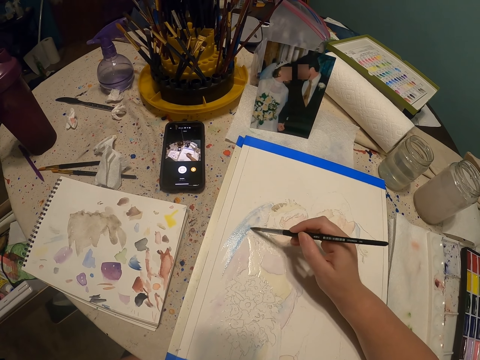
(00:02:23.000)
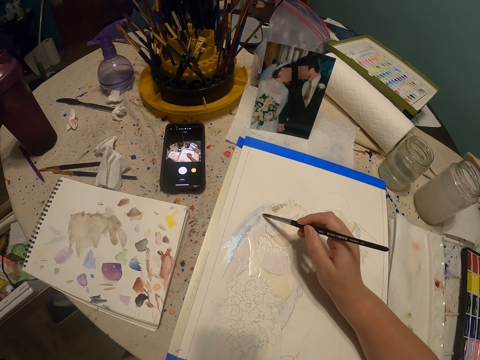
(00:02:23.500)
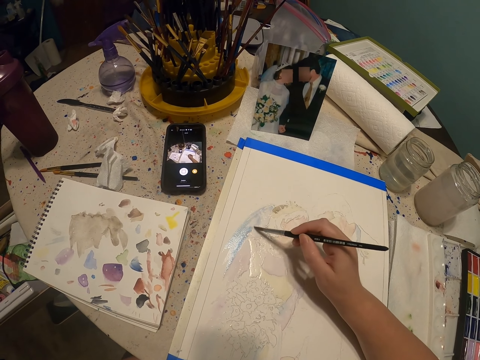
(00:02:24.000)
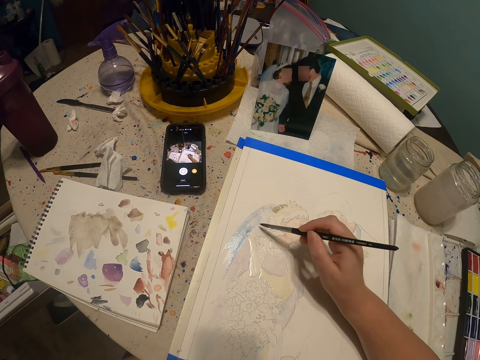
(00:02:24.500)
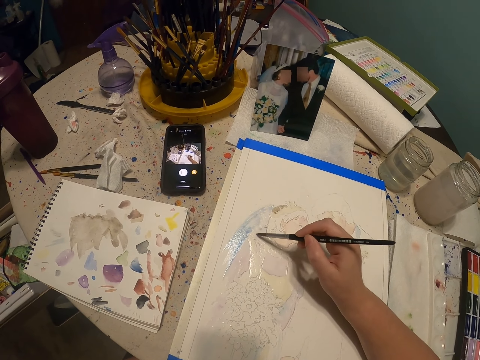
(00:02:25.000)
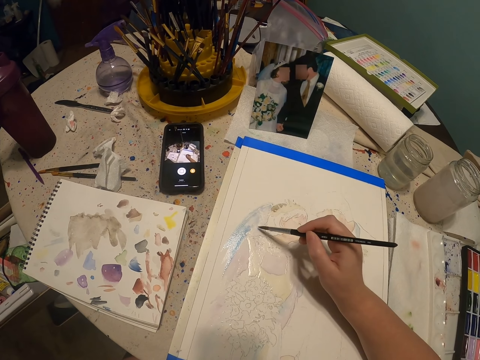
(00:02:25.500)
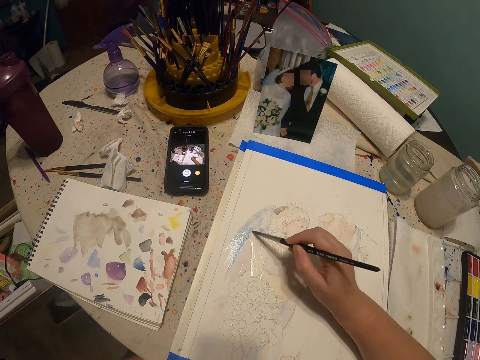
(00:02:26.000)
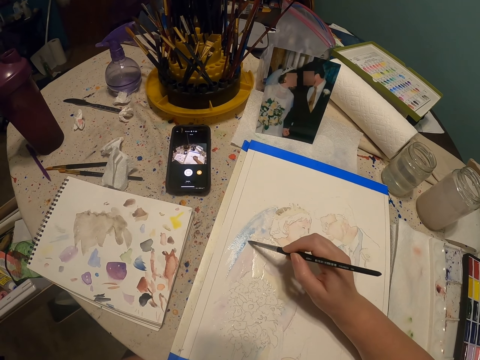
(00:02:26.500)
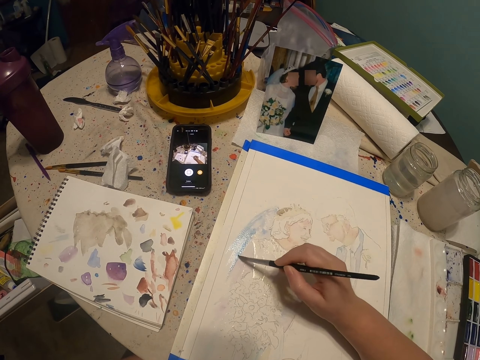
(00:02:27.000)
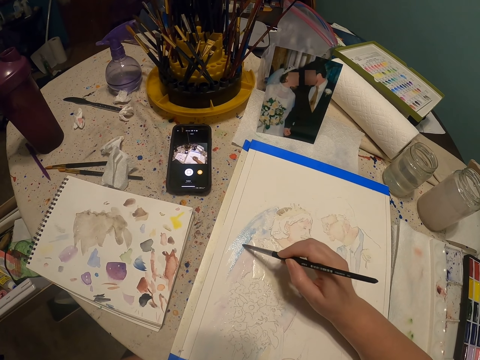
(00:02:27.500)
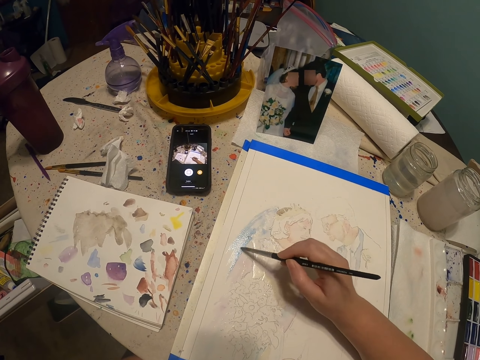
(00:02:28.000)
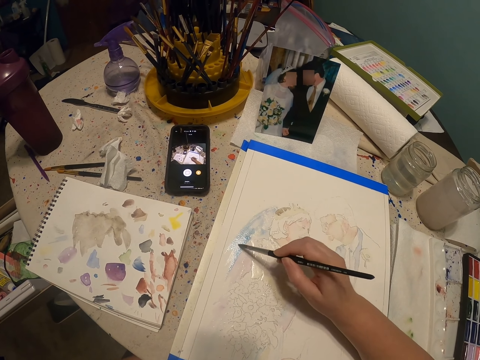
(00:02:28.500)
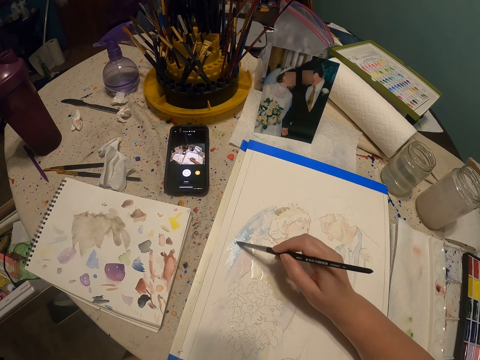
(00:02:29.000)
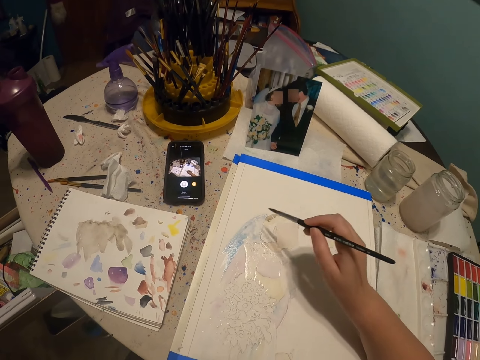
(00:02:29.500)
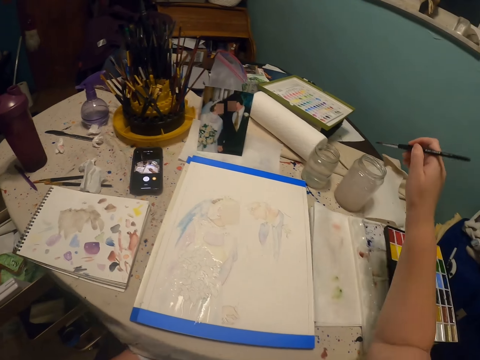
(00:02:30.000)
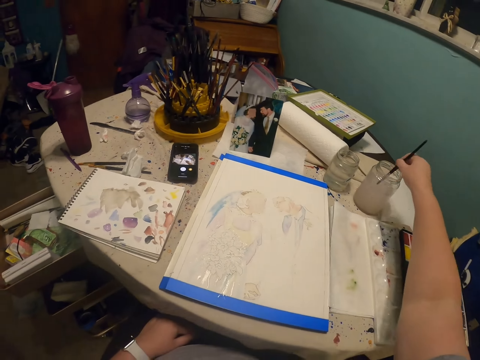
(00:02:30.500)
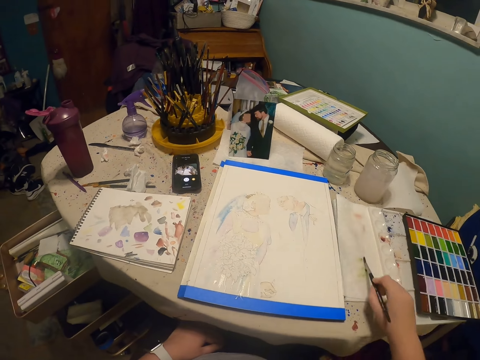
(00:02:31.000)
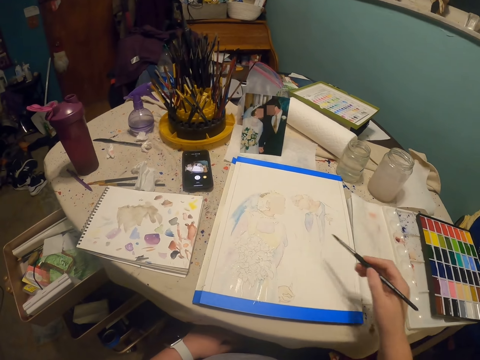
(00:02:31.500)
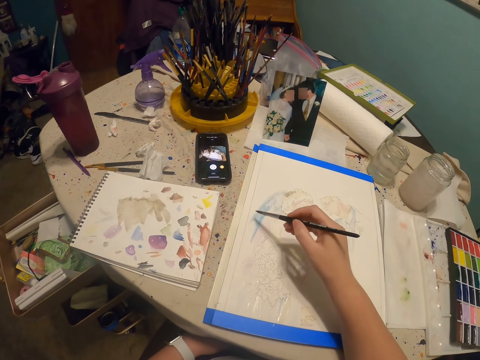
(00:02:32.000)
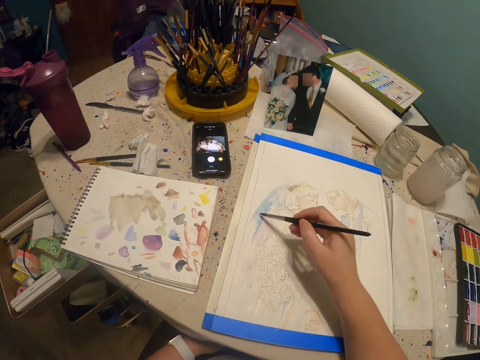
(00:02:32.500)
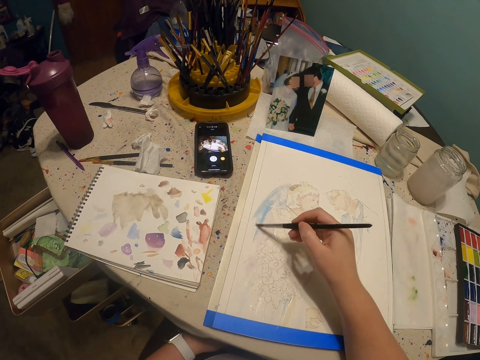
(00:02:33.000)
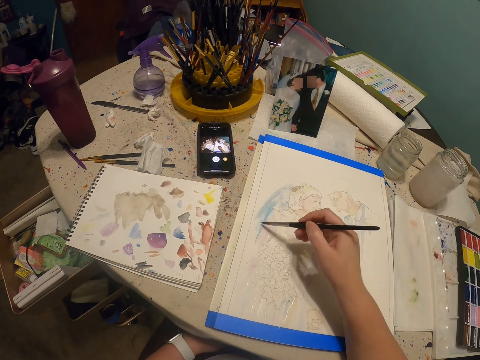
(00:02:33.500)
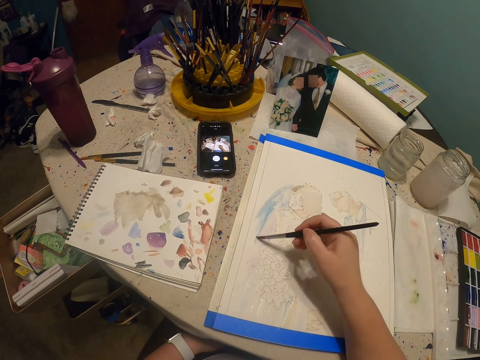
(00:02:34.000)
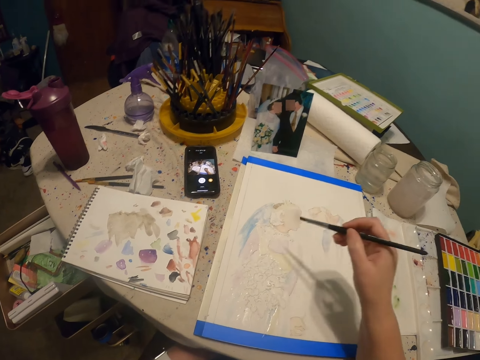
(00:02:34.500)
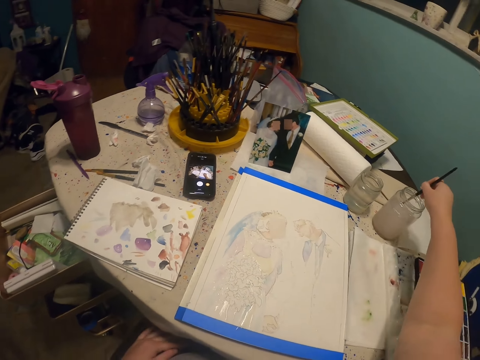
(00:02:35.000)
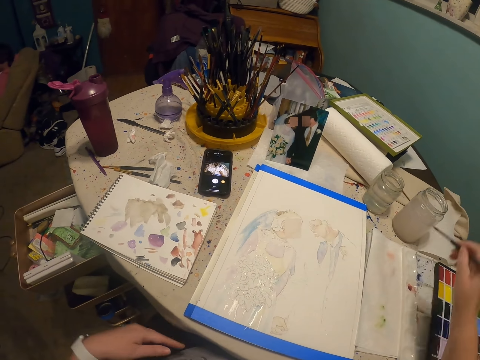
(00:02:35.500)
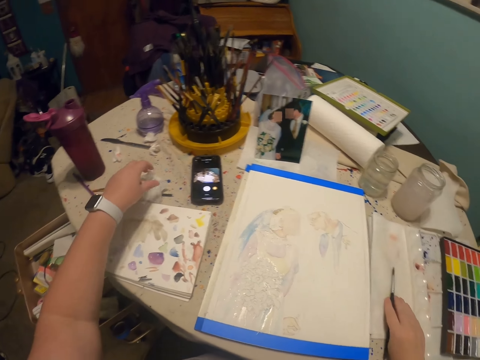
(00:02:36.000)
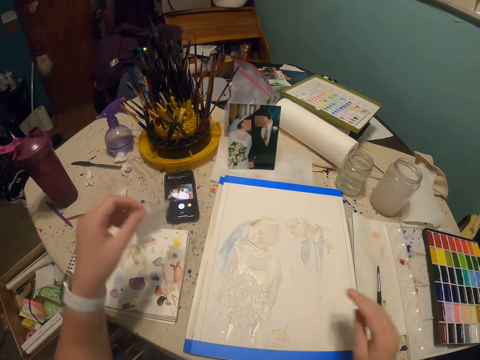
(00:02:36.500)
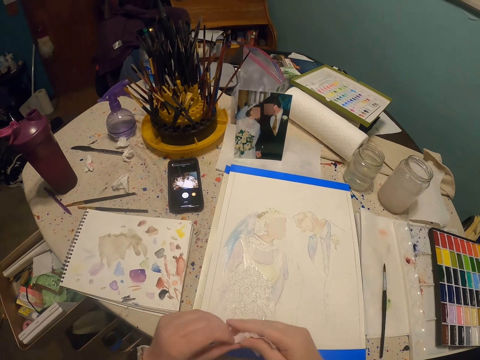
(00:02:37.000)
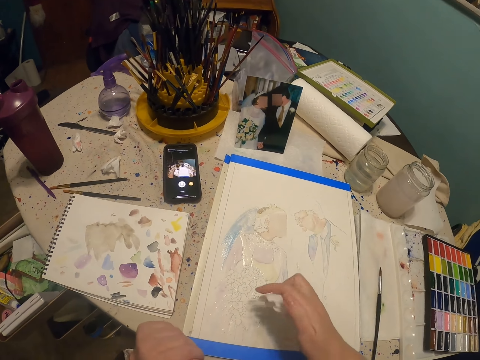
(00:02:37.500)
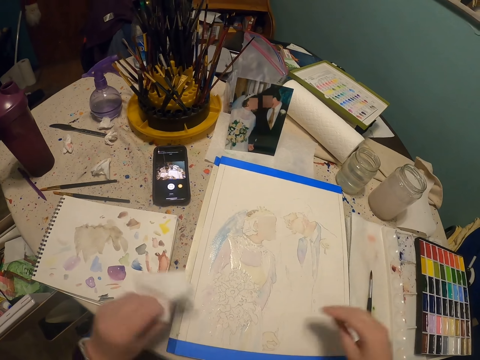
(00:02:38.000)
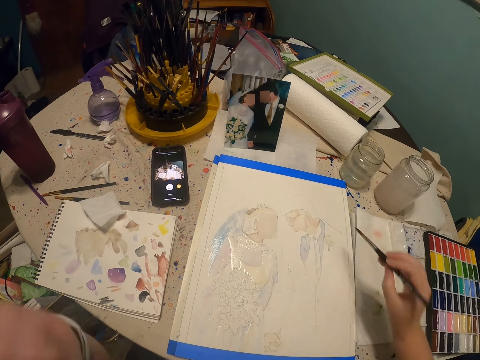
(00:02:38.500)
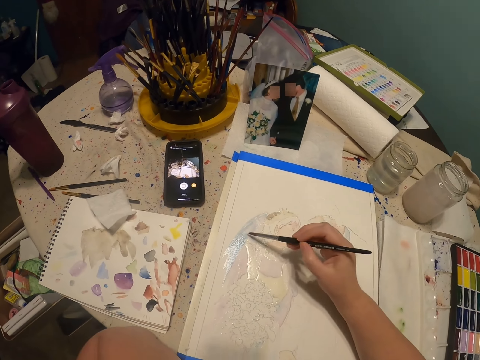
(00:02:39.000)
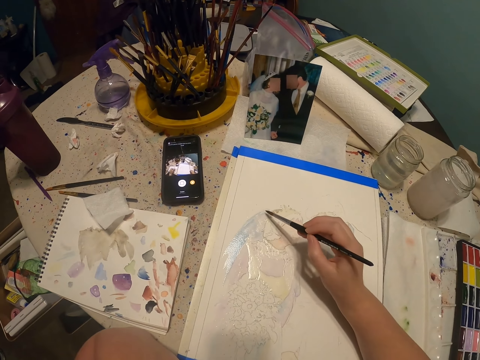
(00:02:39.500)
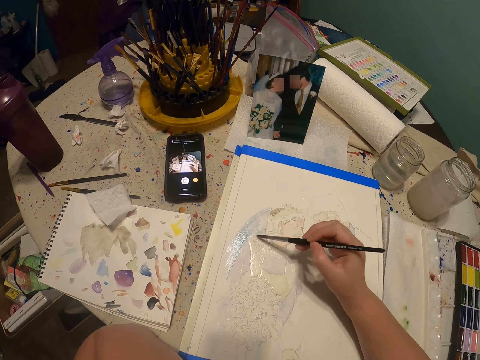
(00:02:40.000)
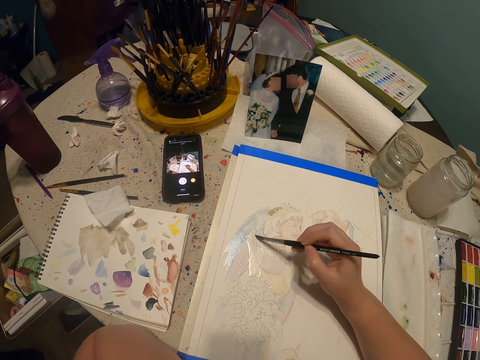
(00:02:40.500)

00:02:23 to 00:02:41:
The camera wearer dips the paint brush in a glass of water or a bottle of paint. He rubs the paint brush on the piece of paper. He paints the art drawing with the paint brush. He dips the paint brush in the glass of water or the bottle of paint. He puts the paint brush on the table. He picks something with his left hand. He puts something on the table. He paints the art drawing with the paint brush.

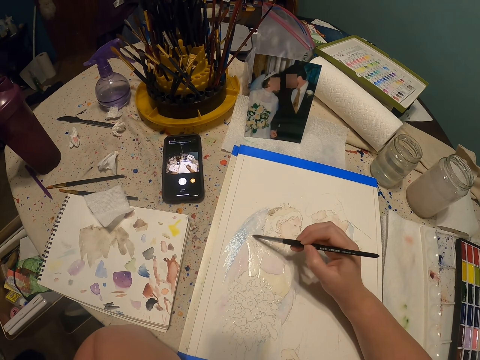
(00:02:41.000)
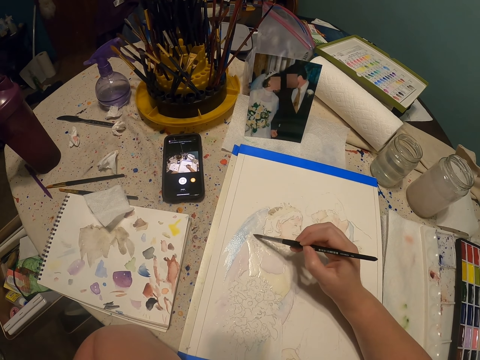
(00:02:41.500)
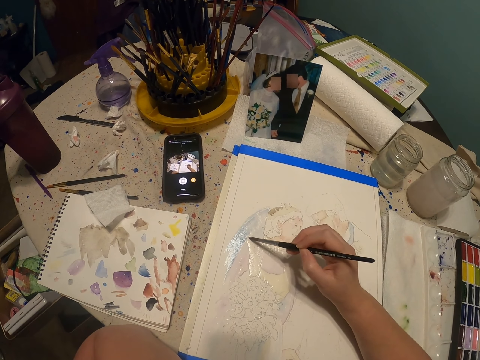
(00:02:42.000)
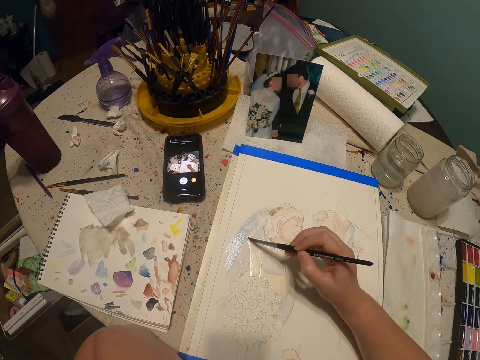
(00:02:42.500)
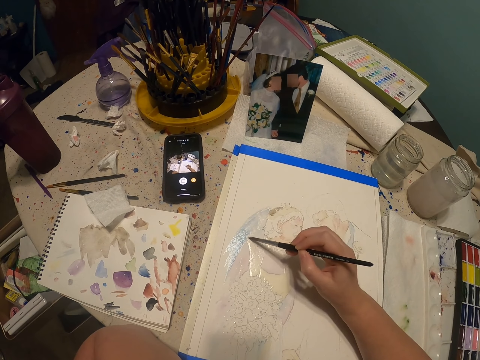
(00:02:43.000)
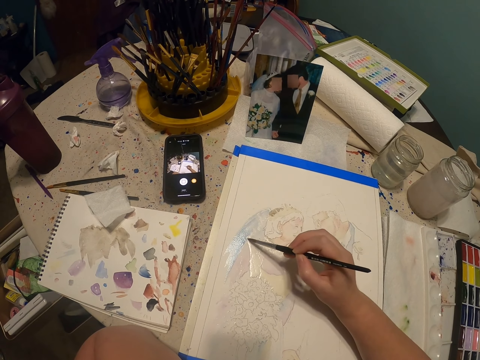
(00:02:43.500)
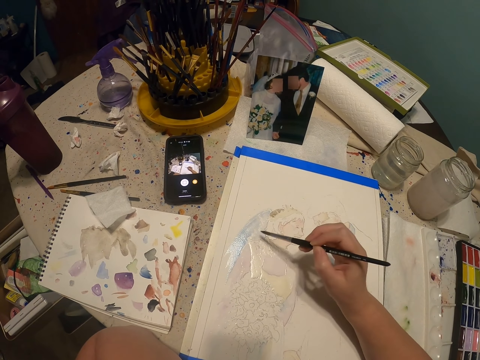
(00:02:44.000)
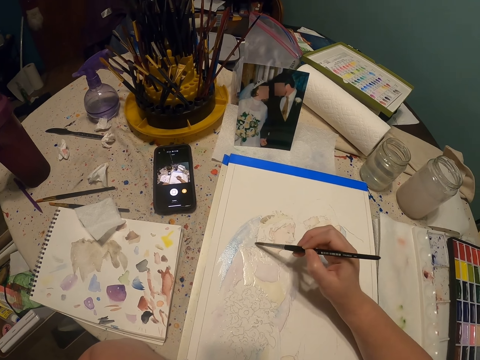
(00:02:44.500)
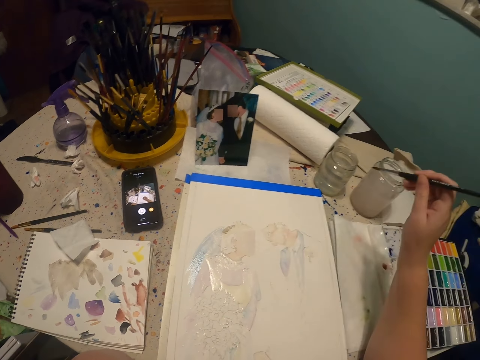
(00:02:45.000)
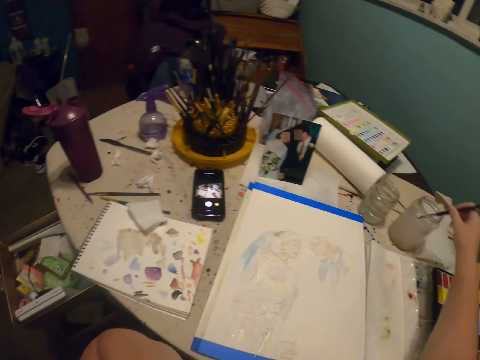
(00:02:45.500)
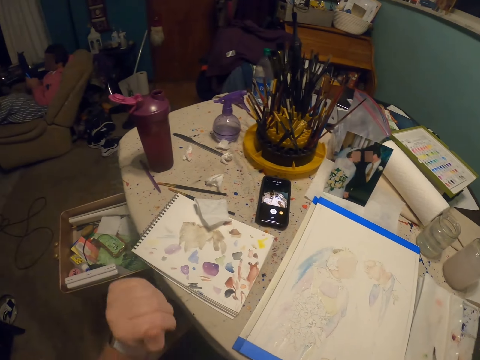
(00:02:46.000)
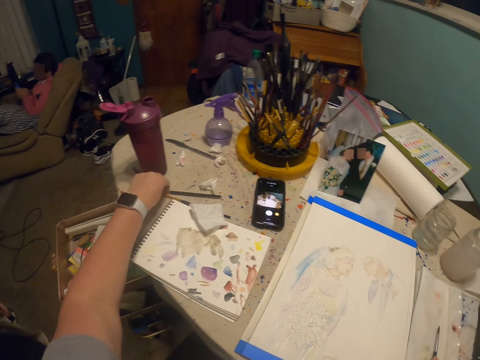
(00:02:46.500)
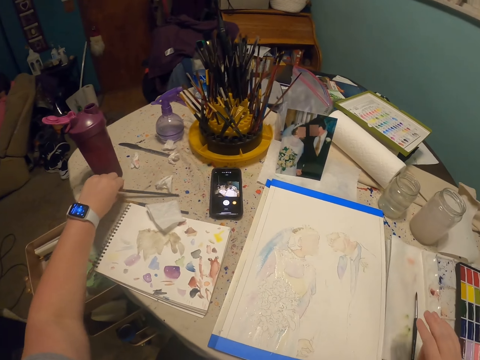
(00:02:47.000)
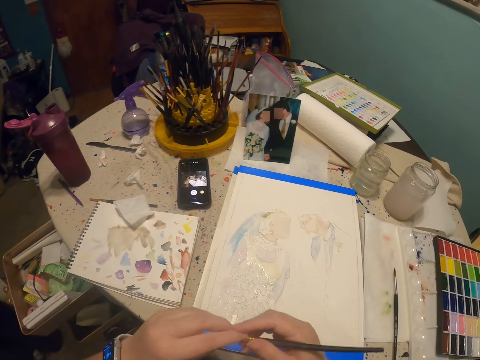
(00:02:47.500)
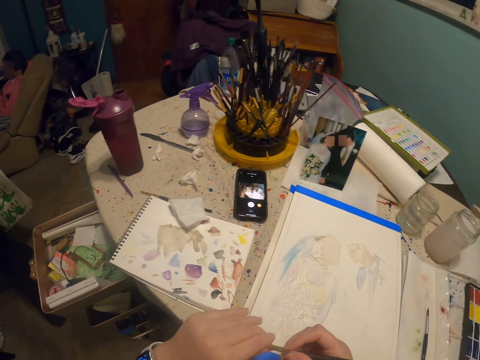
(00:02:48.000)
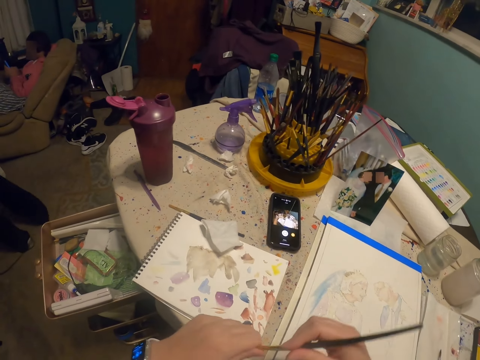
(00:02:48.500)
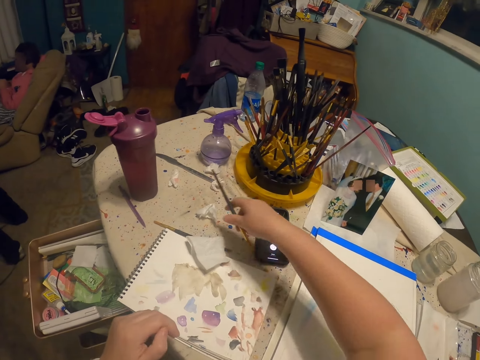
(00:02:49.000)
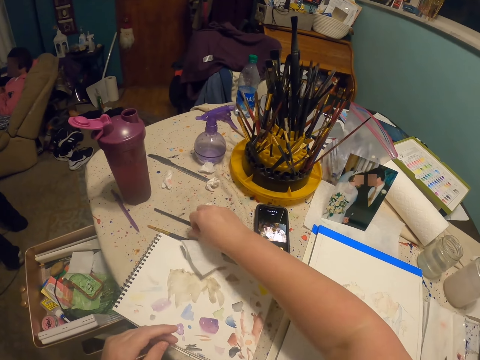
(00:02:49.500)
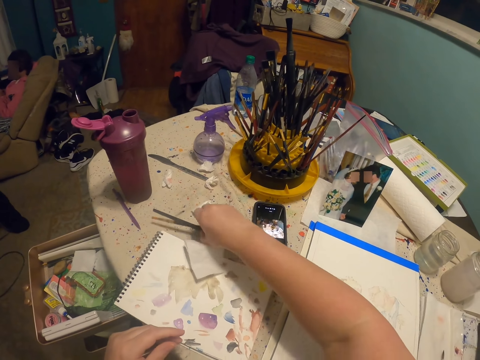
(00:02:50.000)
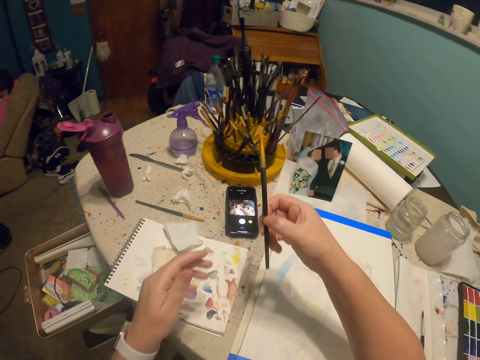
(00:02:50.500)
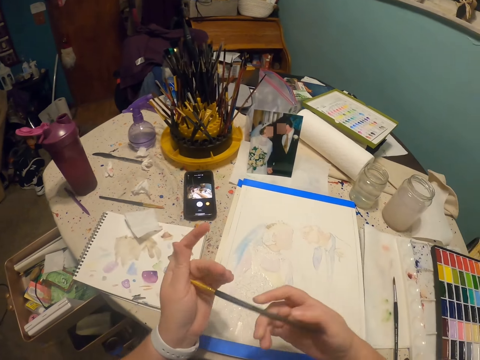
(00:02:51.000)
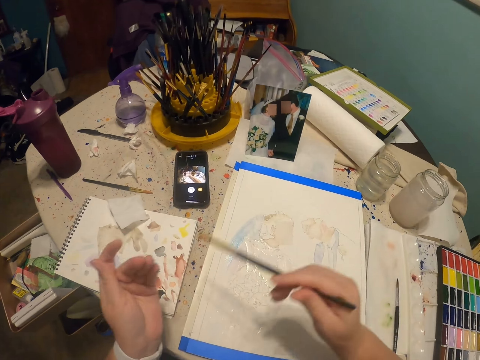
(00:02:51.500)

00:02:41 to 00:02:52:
The camera wearer dips the paint brush in a glass of water or a bottle of paint. They pick a paint brush from the table. They put the paint brush on the table. They pick the paint brush from the table.
